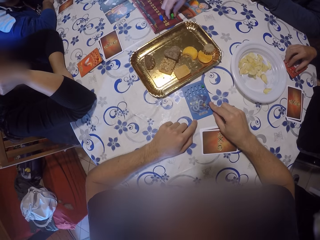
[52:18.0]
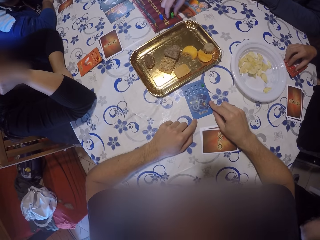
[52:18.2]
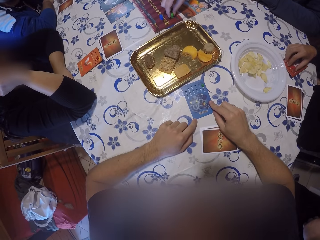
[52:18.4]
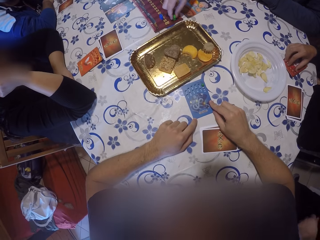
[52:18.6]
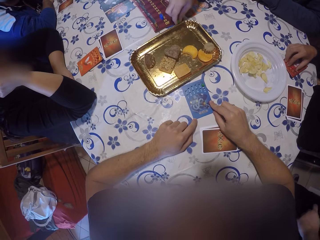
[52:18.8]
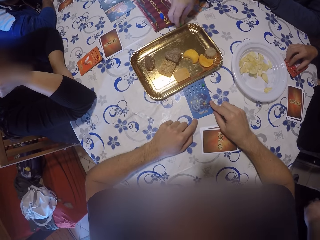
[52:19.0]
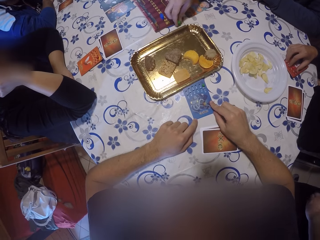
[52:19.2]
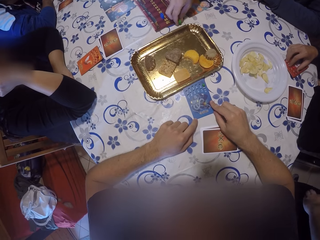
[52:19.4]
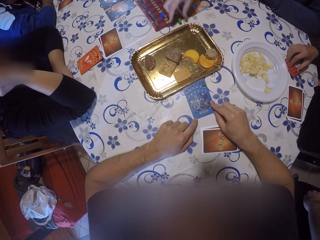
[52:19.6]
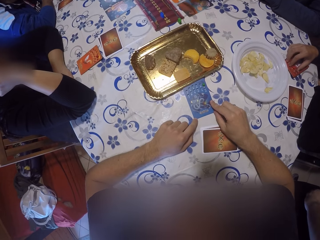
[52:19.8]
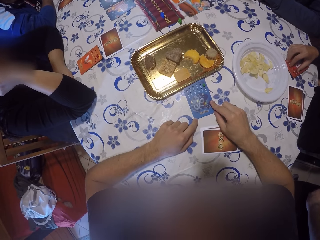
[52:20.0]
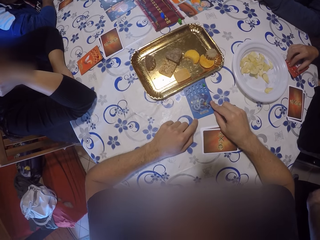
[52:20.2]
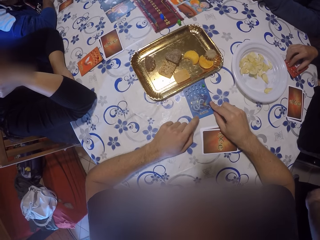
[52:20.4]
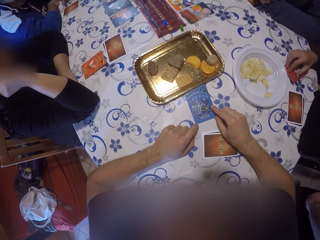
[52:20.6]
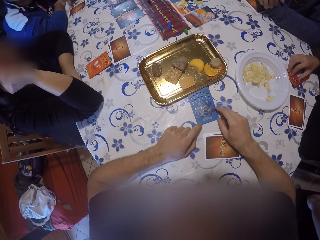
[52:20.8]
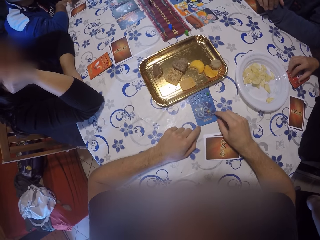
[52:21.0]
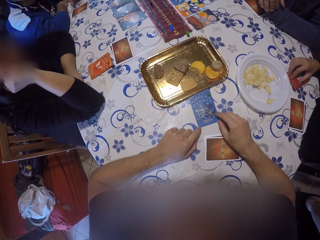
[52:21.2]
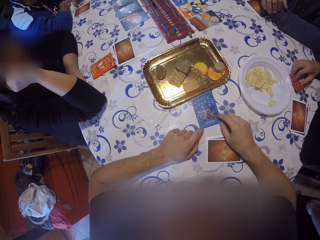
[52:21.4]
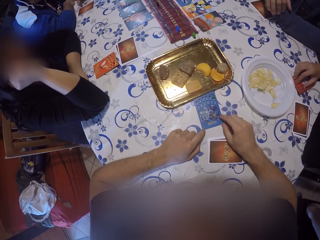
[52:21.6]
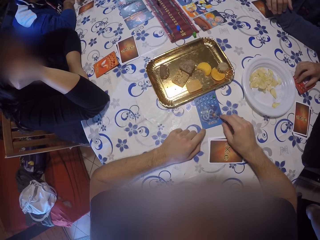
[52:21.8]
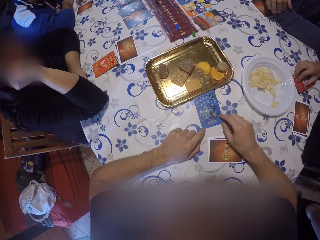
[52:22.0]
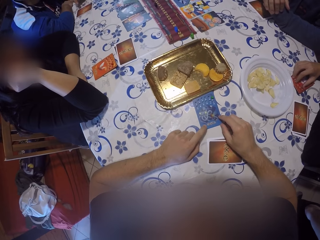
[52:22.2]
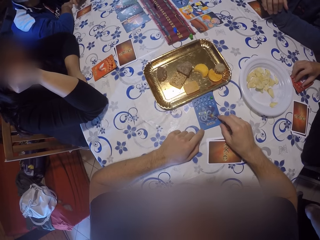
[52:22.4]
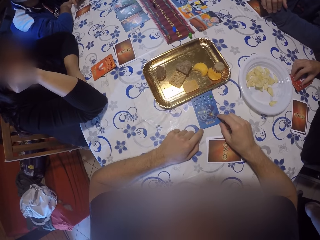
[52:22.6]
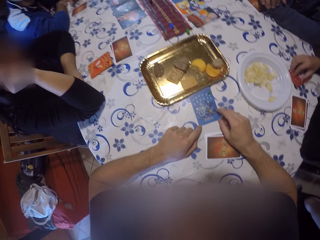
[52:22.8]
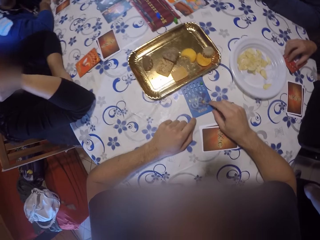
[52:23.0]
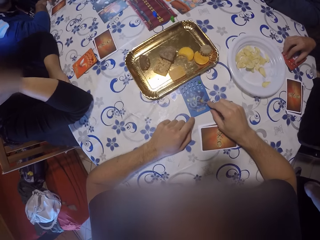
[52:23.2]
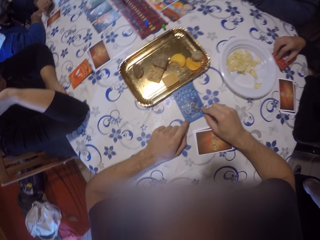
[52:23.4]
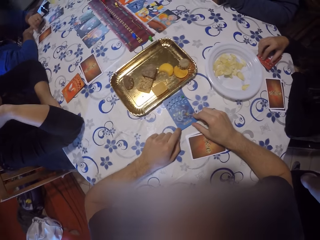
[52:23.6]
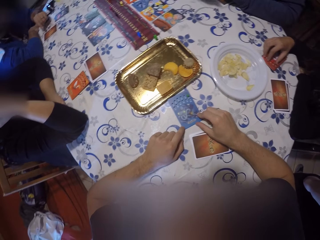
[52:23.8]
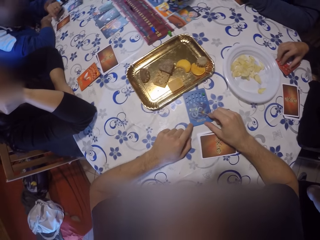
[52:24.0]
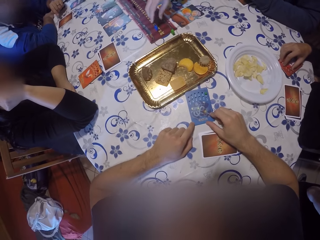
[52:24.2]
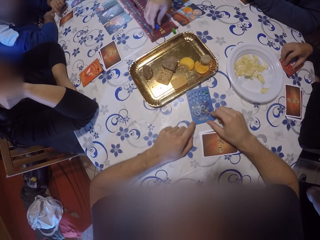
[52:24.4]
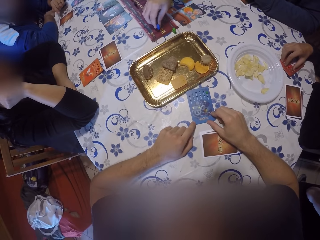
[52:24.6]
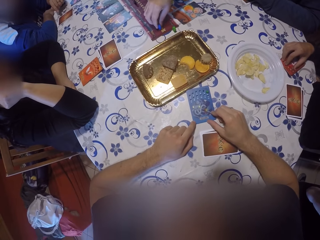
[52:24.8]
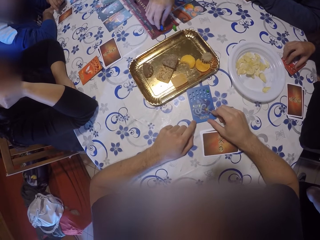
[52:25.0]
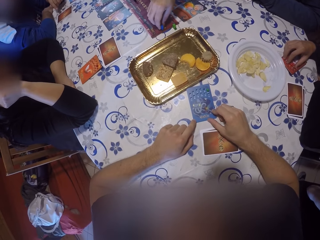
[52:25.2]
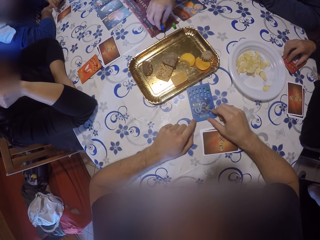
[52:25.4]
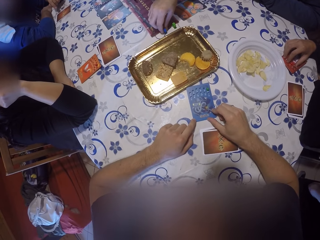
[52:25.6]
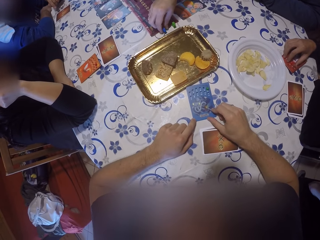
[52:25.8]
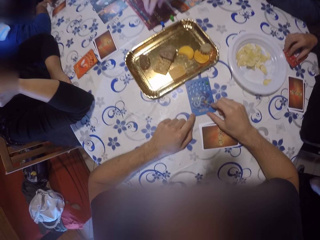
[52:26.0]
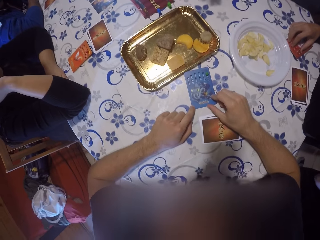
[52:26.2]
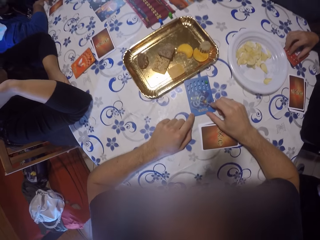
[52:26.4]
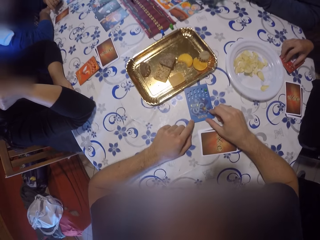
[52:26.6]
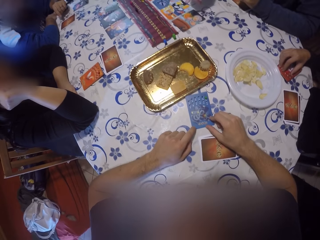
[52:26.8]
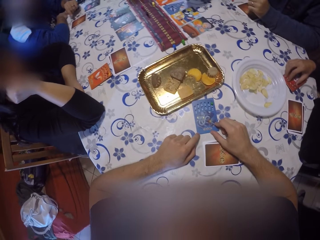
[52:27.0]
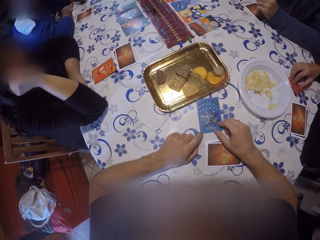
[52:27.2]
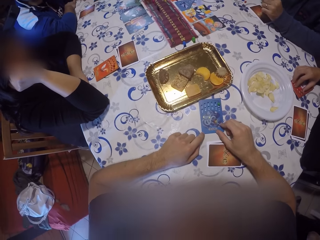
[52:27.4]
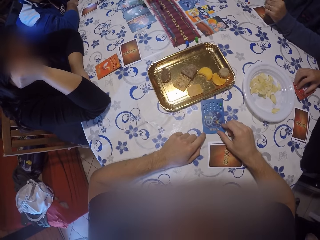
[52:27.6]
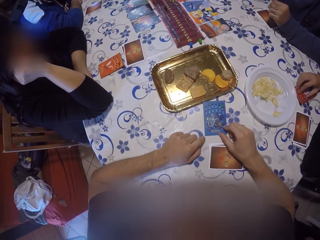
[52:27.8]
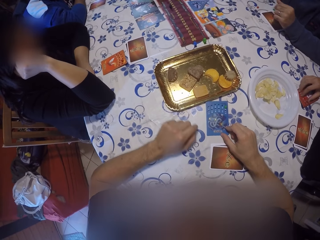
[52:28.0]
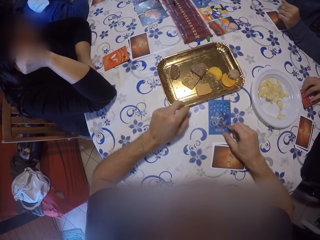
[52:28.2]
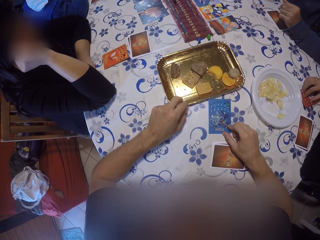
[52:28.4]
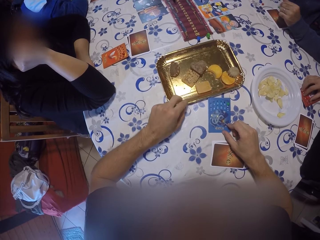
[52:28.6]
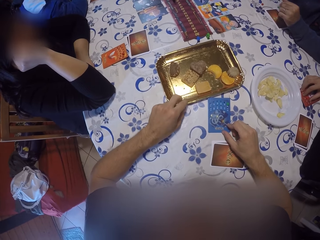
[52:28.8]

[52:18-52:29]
The man moves the green button on the game board with his right hand. He moves a tray on the table with his right hand. He drops the green button in his right hand on the table. The camera wearer taps the table with a finger. The man moves a blue button on the game board with his right hand and plays the game. He drops the blue button in his right hand on the table.

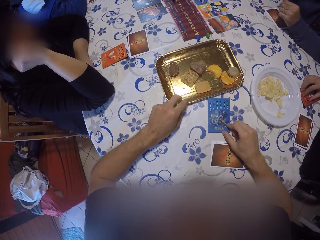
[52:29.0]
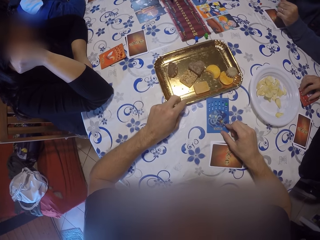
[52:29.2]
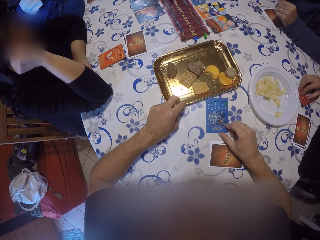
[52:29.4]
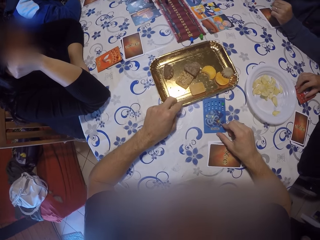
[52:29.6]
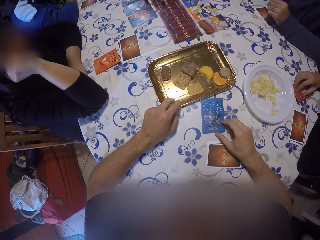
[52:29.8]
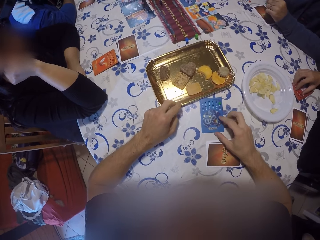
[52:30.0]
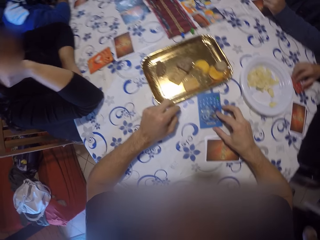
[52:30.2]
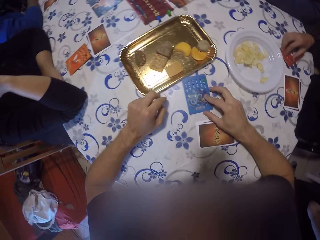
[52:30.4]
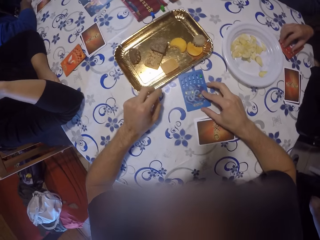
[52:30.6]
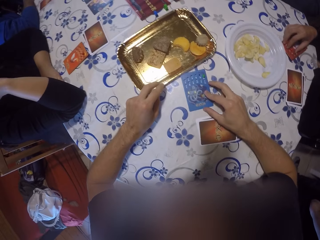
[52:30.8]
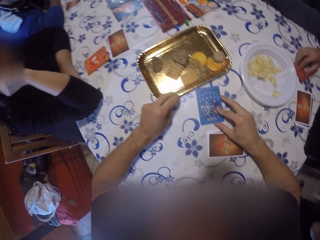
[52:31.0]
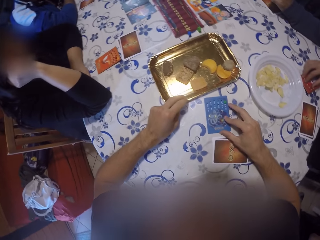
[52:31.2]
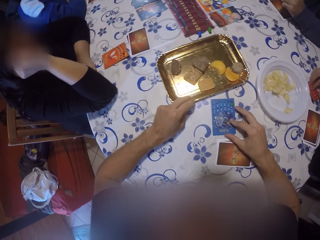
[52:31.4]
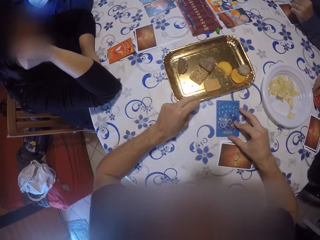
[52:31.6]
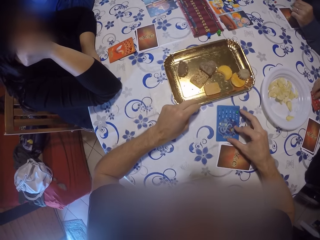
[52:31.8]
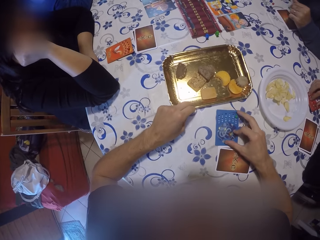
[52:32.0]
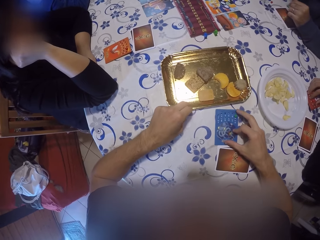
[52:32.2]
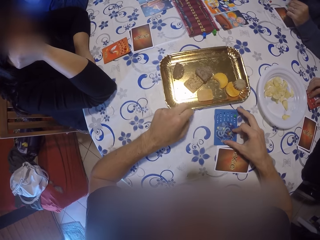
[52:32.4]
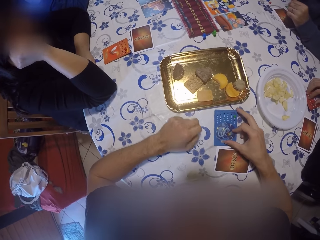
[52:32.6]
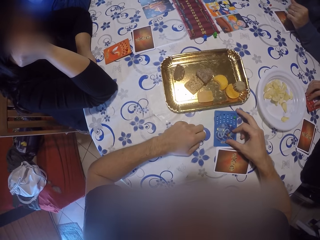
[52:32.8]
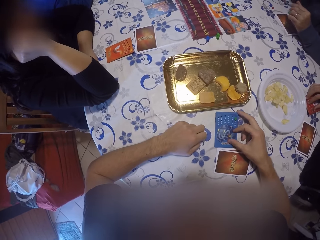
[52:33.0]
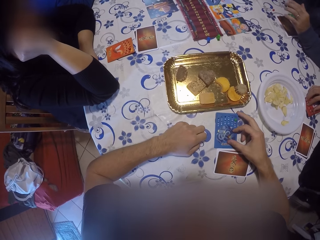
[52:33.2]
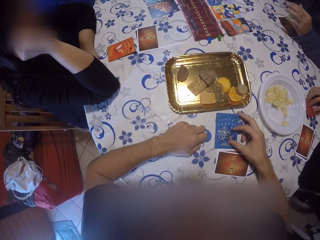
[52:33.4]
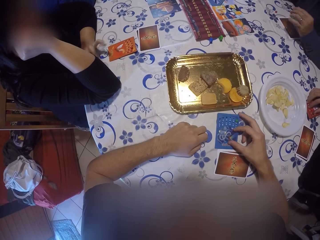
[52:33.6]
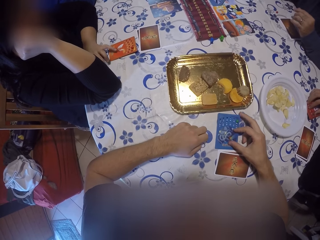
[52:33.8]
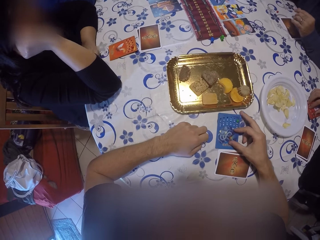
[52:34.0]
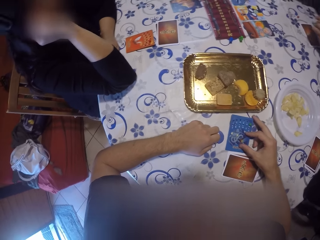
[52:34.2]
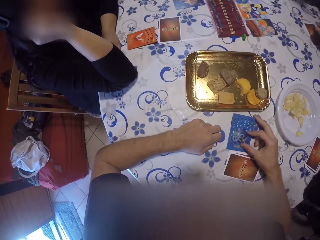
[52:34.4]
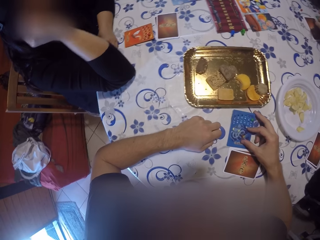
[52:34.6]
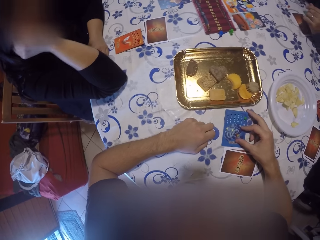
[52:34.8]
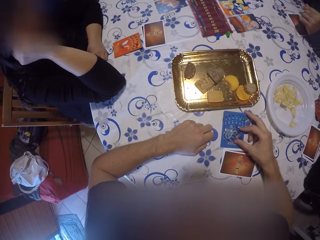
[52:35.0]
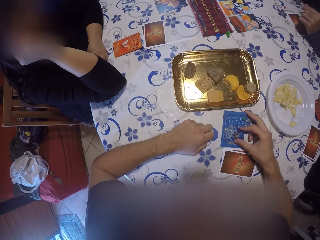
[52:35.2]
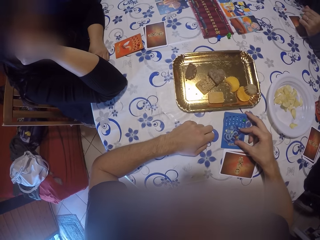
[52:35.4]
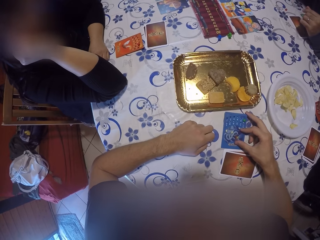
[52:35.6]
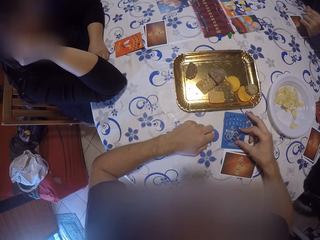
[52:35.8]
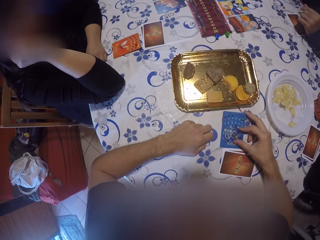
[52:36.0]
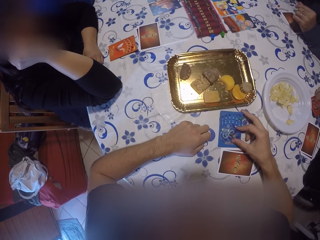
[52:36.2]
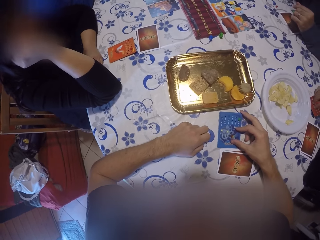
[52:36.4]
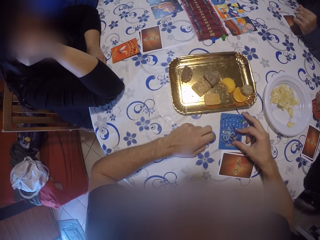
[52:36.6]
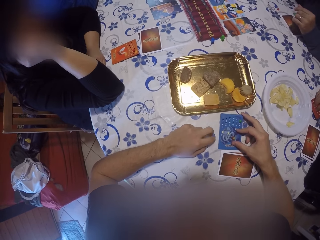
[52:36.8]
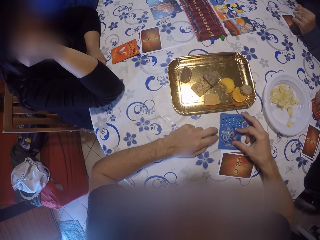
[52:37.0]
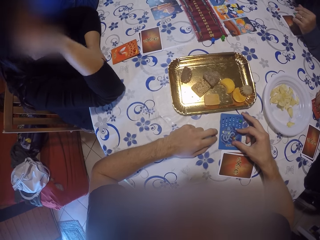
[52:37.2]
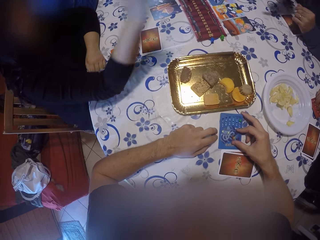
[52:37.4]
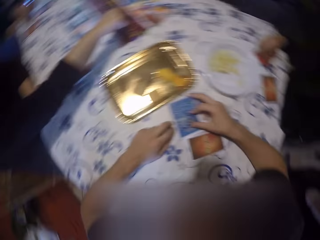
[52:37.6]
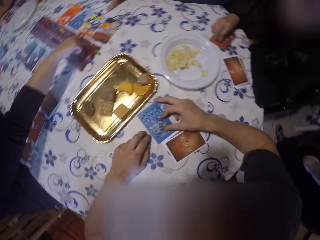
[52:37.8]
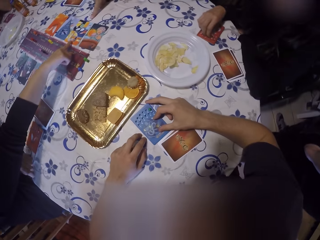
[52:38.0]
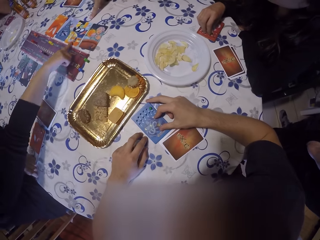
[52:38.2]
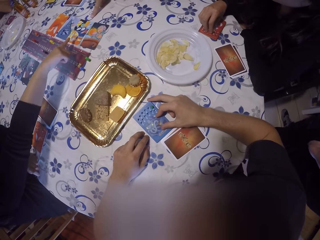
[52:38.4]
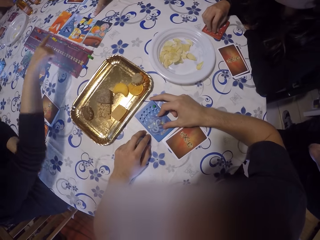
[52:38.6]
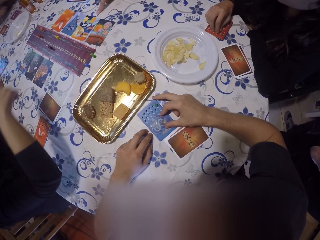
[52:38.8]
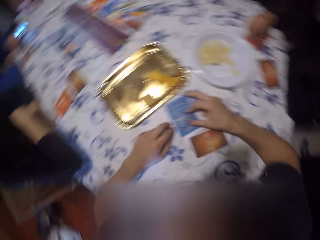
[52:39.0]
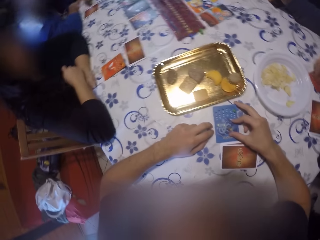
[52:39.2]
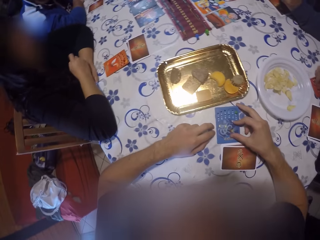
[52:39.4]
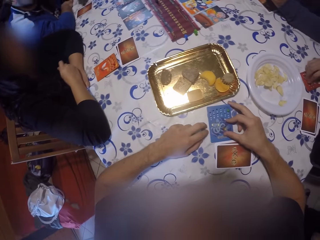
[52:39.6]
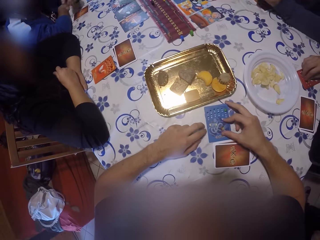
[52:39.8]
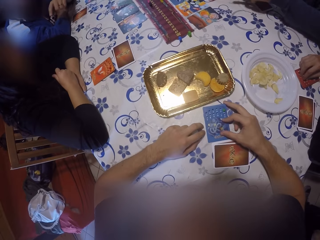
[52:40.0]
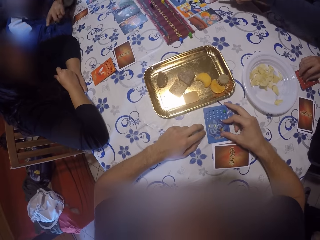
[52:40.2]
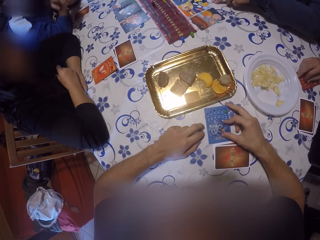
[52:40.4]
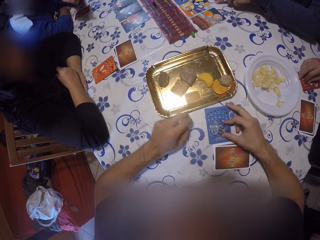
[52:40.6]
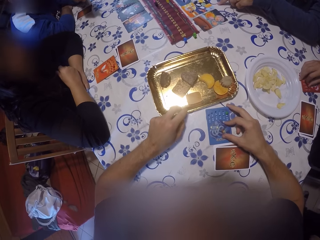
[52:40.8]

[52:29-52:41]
The camera wearer pulls the tray. He moves the blue game chip on the table with his right hand. He touches the tray on the table with his left hand. He moves the tray on the table with his left hand. He pulls a card. A man touches the card on the table with his left hand. He speaks. He points his right hand to the card on the table. Another man points at the card on the table with his left hand. Another man points his right hand at the first man.
